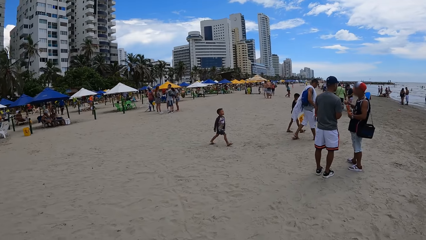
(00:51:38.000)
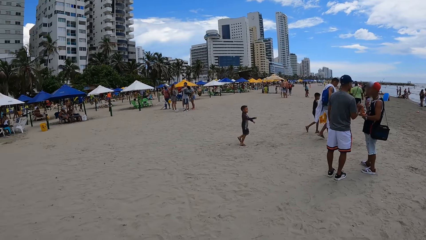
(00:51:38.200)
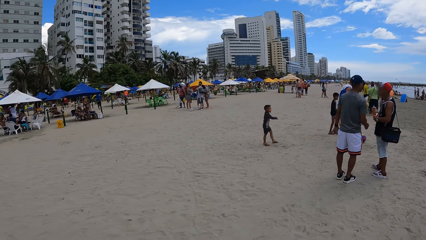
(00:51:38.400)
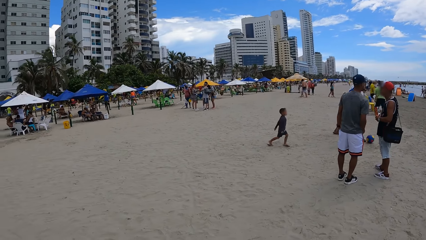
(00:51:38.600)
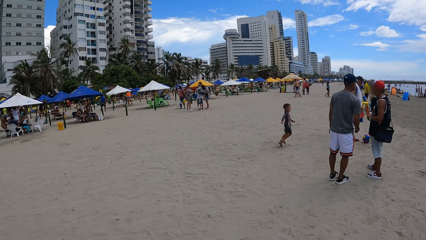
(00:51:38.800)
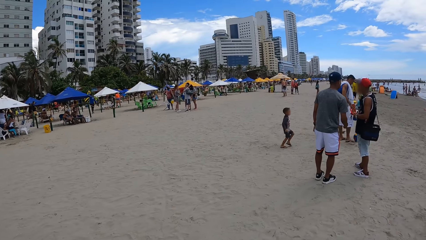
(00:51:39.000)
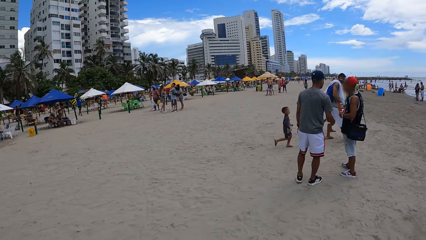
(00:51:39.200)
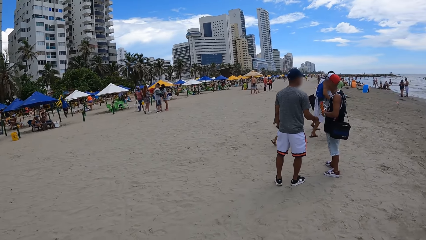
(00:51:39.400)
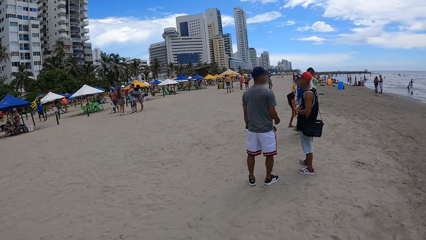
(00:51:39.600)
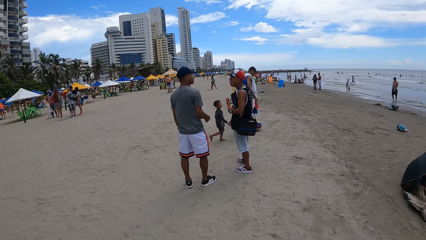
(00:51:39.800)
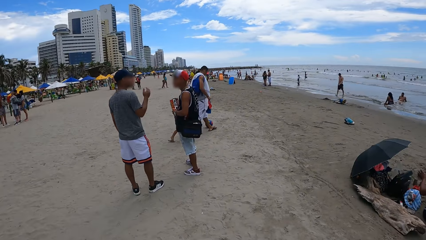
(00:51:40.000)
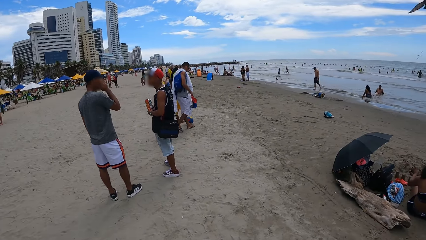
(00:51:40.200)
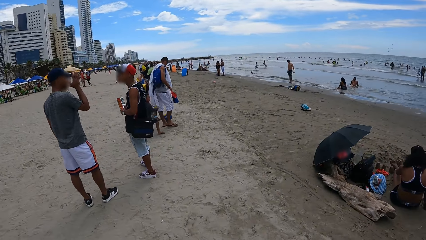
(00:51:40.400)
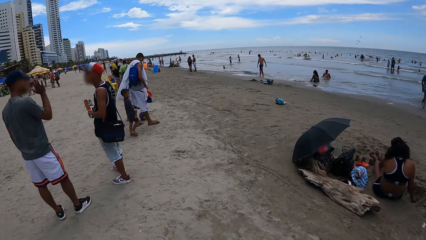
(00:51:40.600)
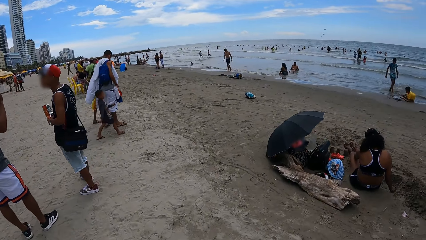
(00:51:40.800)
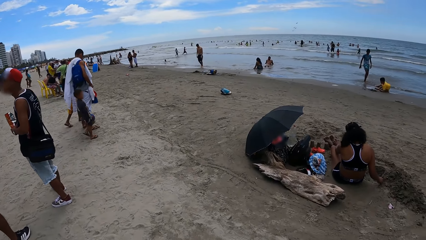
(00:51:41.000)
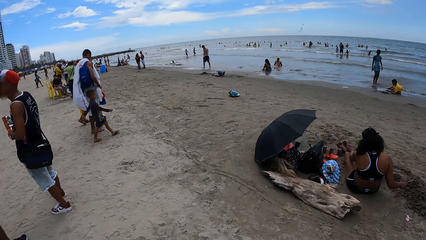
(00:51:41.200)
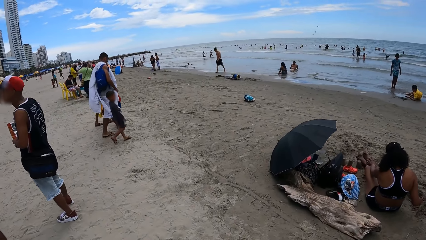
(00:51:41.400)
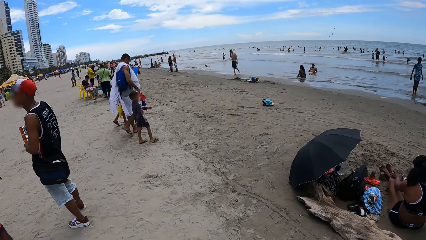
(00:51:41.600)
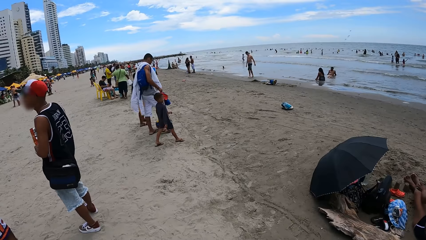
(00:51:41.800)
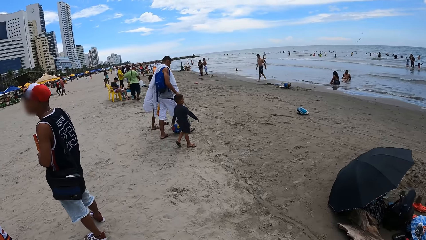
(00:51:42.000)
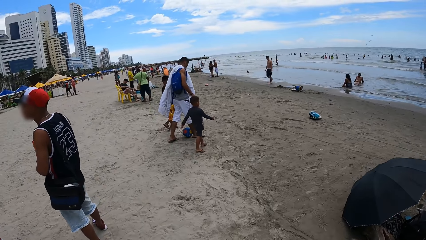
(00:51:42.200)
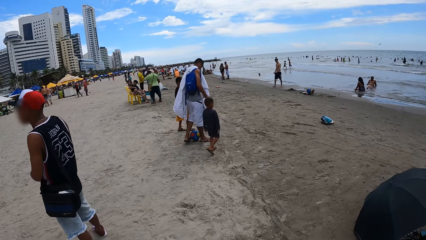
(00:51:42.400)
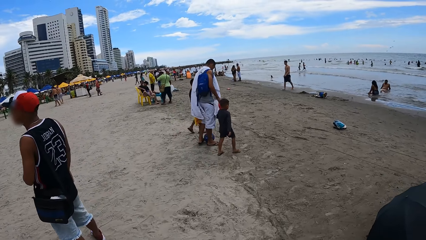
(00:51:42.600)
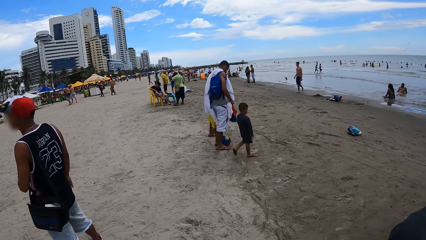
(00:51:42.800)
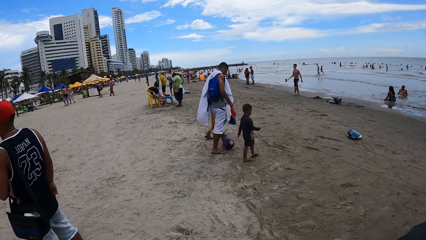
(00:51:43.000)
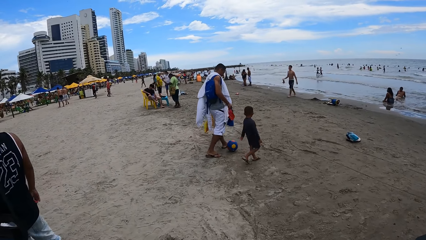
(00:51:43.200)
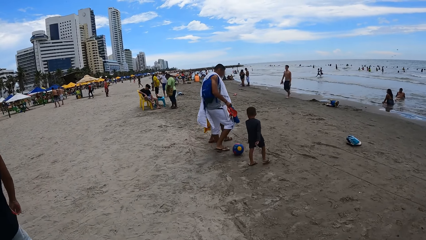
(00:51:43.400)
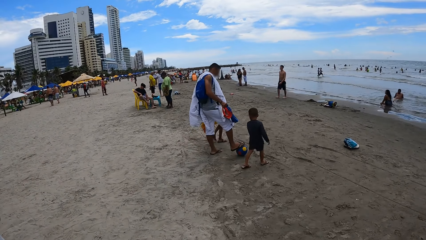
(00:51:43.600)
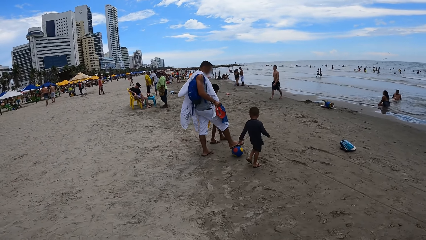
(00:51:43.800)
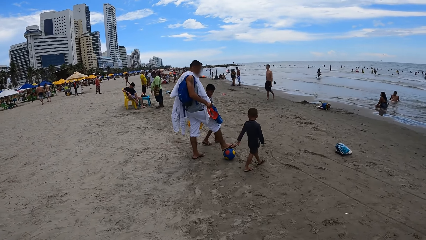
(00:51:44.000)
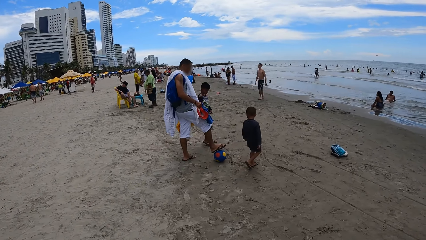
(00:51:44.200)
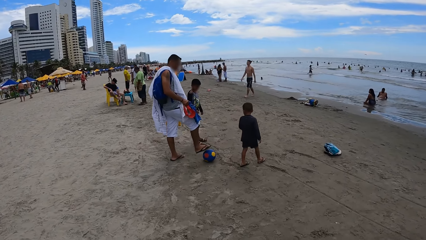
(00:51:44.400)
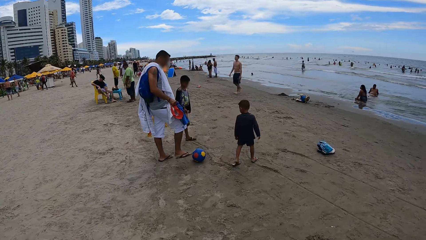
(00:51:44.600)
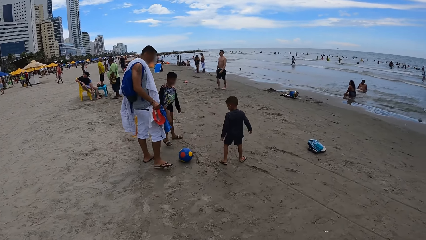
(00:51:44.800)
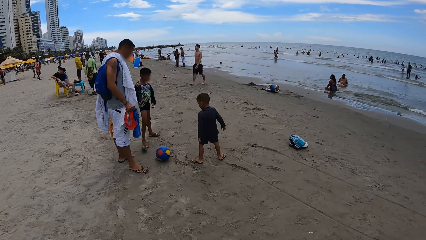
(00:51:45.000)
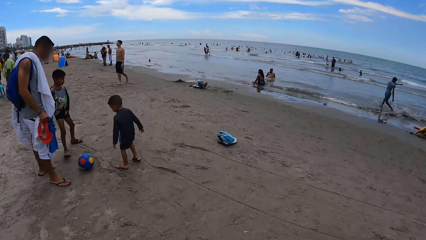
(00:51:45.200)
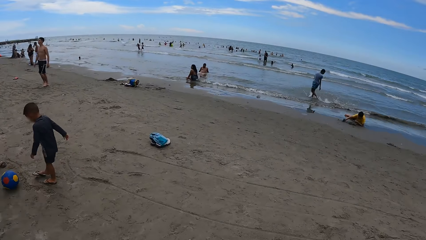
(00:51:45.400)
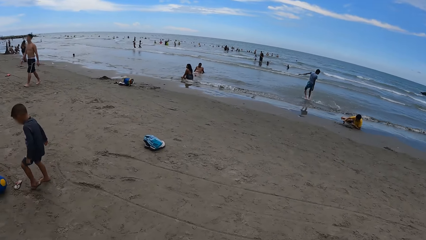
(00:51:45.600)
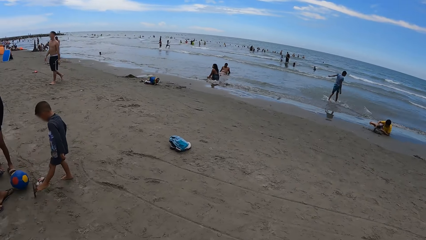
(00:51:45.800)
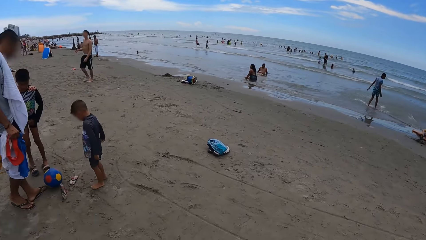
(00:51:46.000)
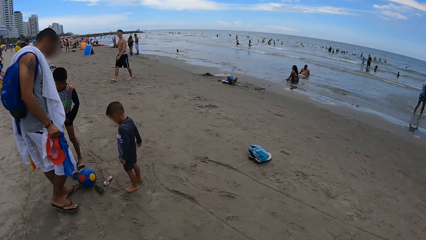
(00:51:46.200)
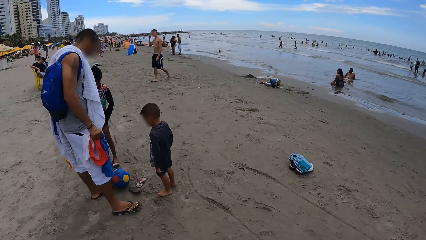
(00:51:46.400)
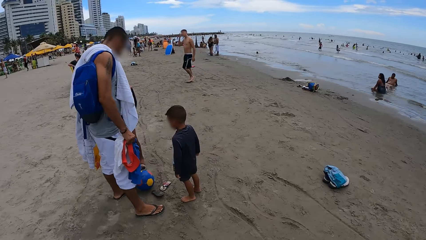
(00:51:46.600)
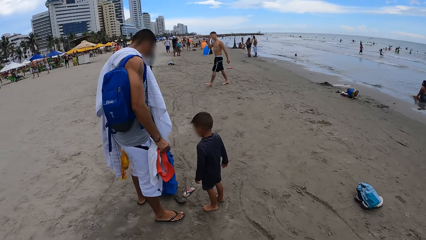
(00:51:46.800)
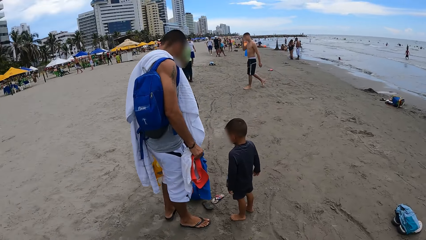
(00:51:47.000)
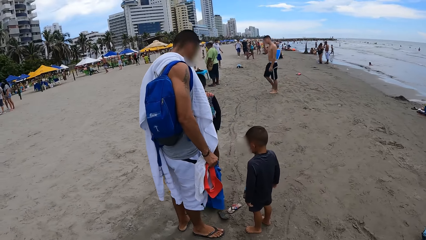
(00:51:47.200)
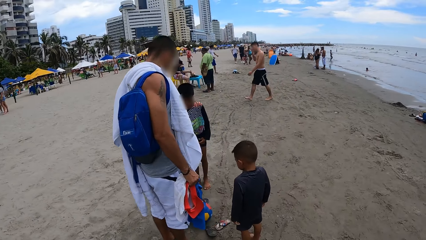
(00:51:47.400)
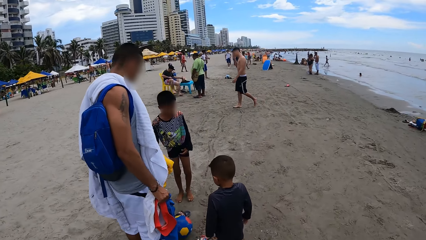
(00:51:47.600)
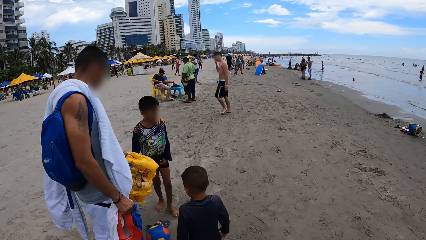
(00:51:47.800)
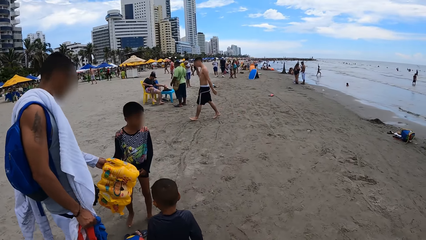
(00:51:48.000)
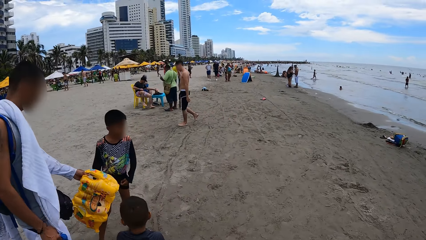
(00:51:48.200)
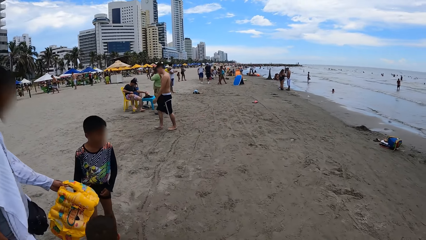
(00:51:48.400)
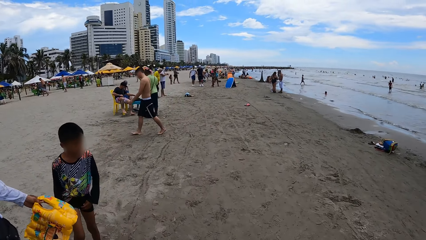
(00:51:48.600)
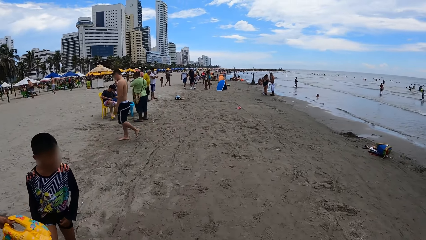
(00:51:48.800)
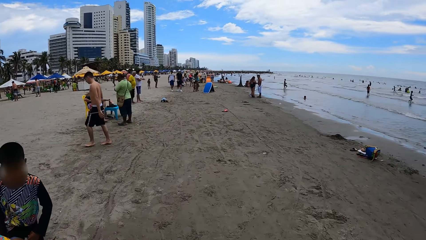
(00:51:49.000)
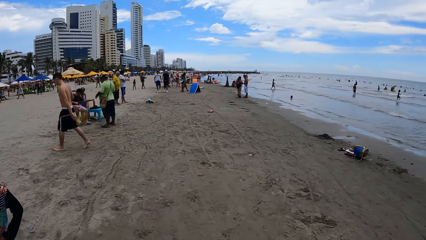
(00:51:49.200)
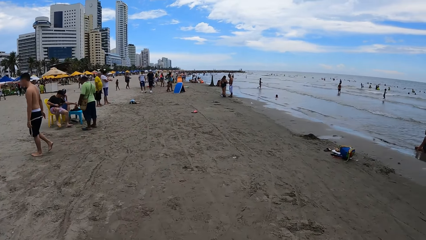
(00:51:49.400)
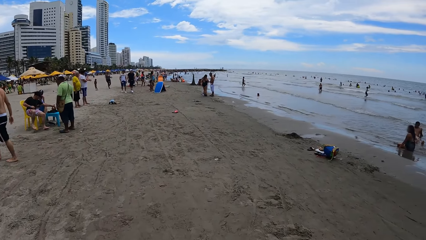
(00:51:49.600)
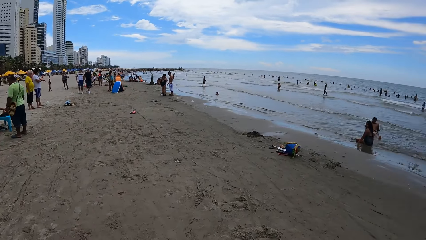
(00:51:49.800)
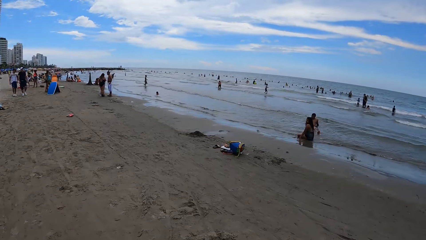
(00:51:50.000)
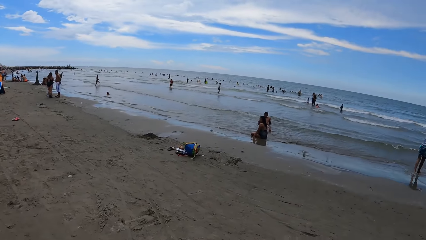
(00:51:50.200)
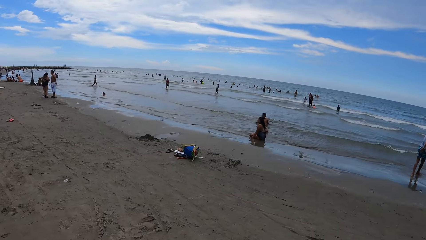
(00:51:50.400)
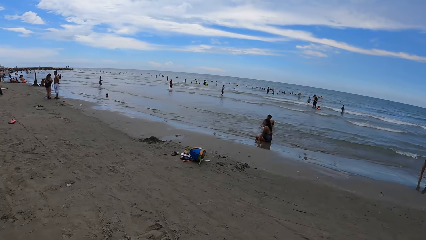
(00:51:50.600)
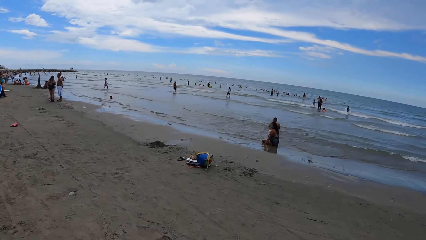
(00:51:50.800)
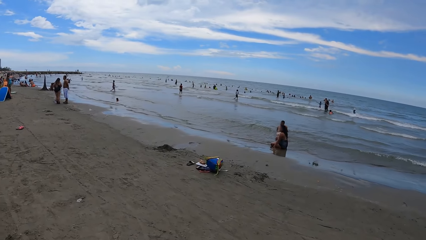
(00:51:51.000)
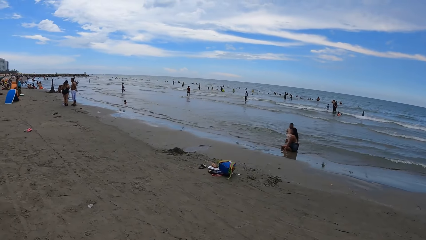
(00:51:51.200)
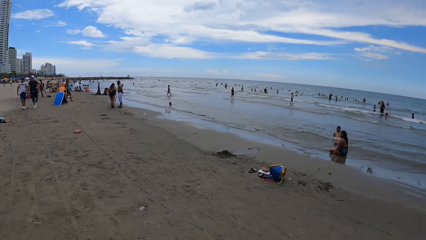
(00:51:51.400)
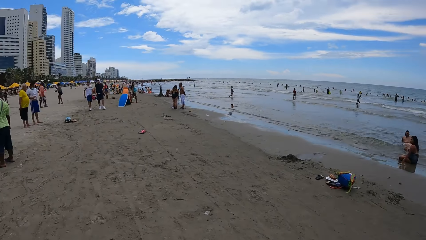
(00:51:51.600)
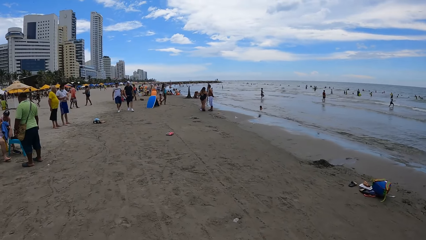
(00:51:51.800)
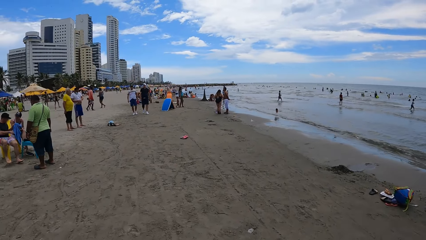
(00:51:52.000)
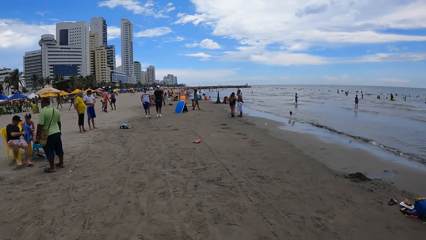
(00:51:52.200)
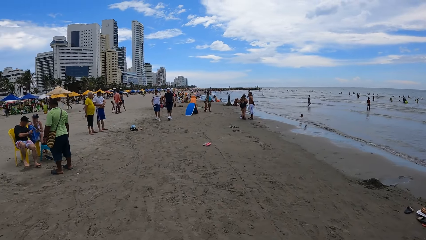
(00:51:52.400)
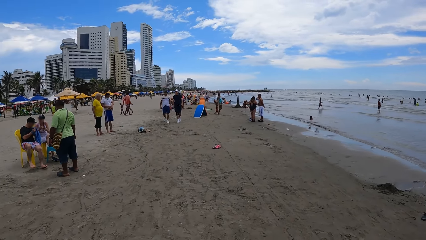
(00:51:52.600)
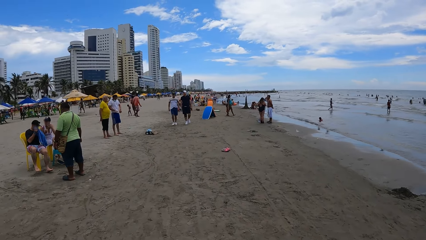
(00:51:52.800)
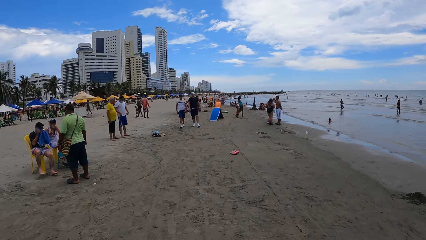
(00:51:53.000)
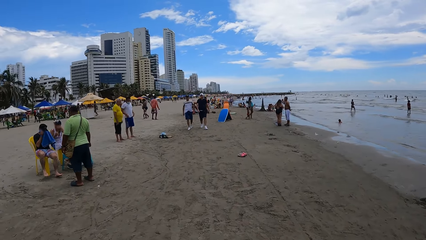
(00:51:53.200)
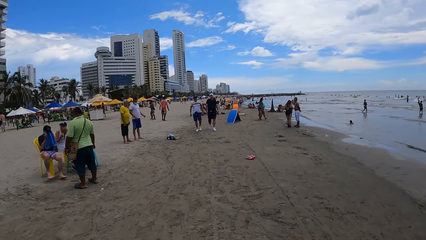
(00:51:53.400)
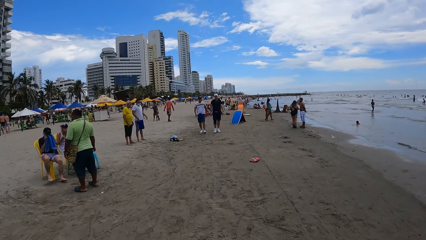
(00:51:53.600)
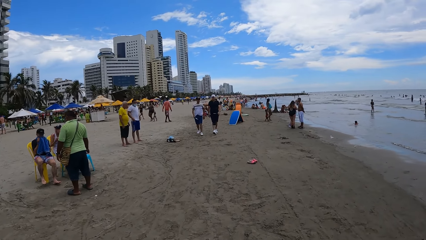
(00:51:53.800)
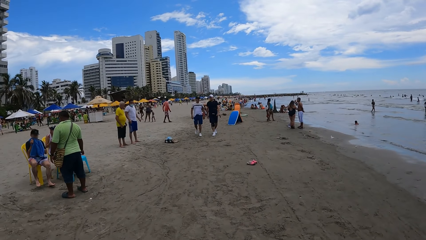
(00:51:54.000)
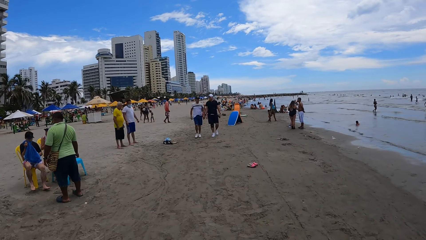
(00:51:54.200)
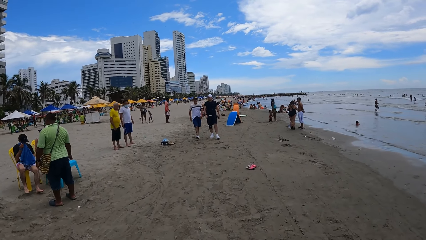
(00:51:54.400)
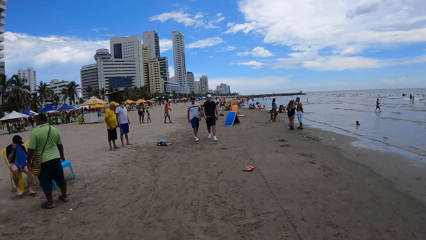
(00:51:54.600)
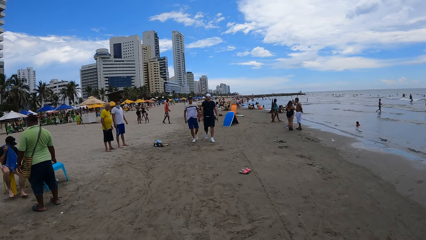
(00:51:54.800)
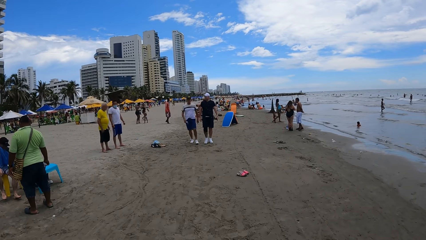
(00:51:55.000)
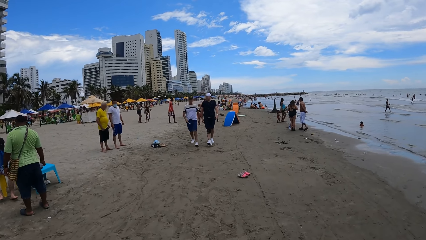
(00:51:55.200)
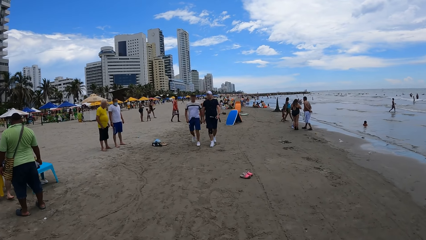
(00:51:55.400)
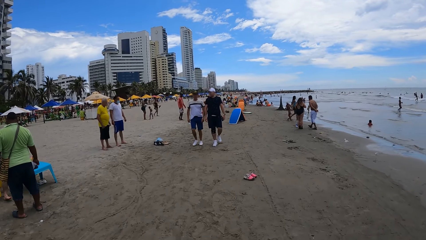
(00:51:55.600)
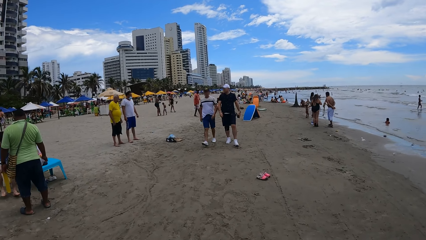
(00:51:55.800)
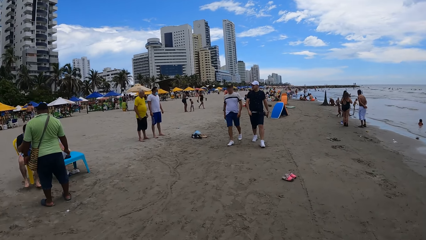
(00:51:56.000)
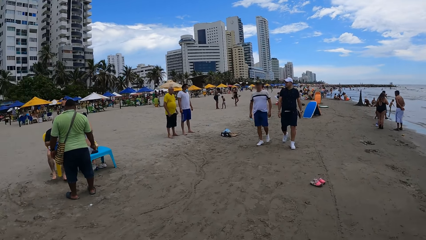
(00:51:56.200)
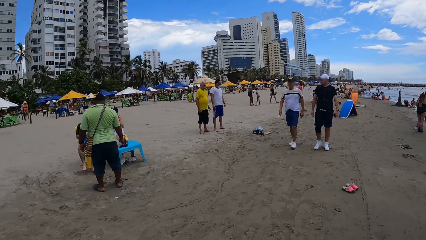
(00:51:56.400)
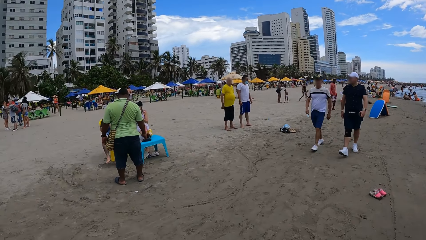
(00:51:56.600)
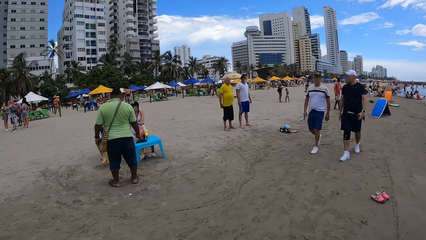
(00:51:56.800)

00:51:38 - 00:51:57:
The camera wearer looks around. They walk ahead.
